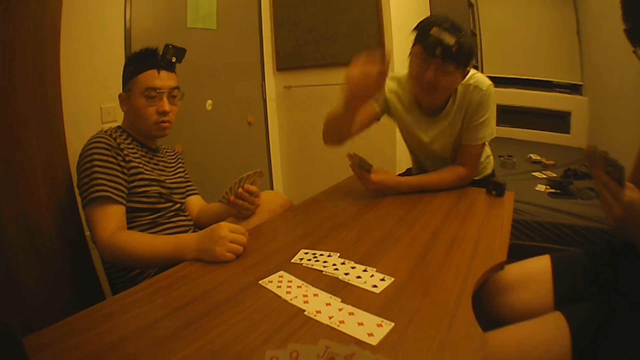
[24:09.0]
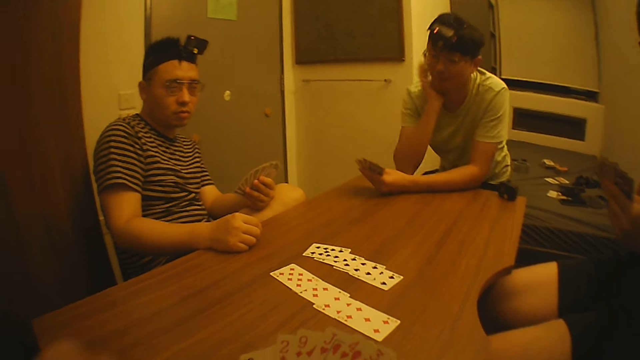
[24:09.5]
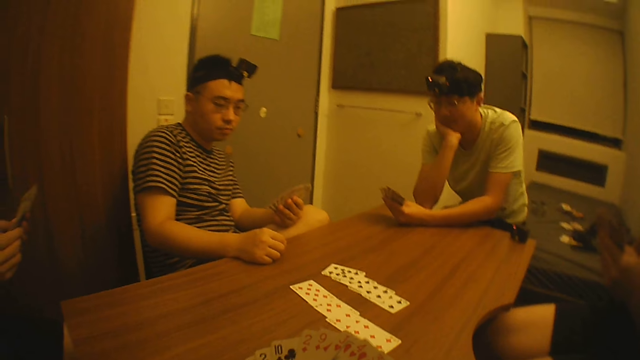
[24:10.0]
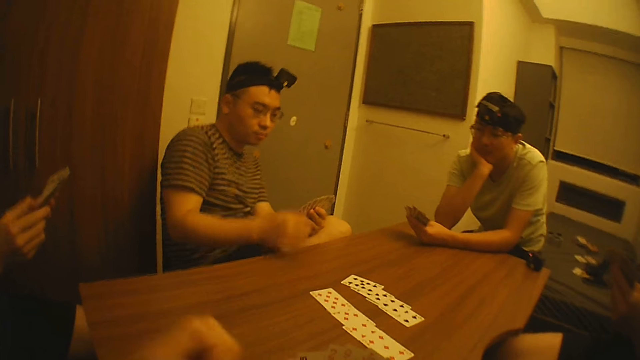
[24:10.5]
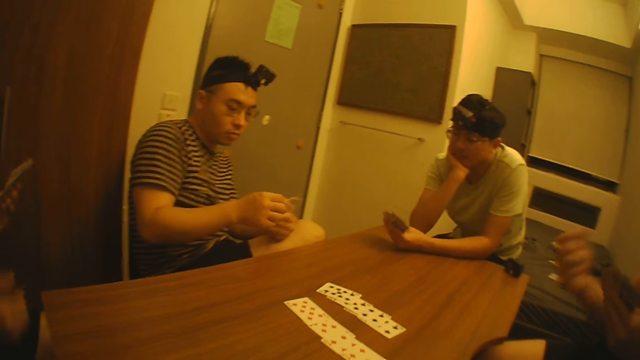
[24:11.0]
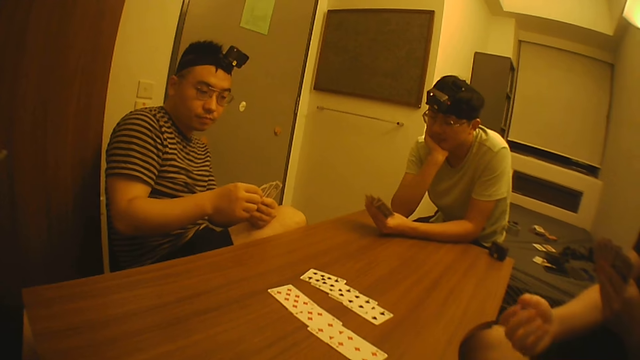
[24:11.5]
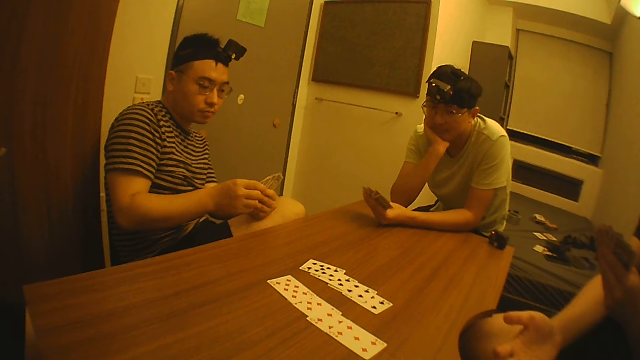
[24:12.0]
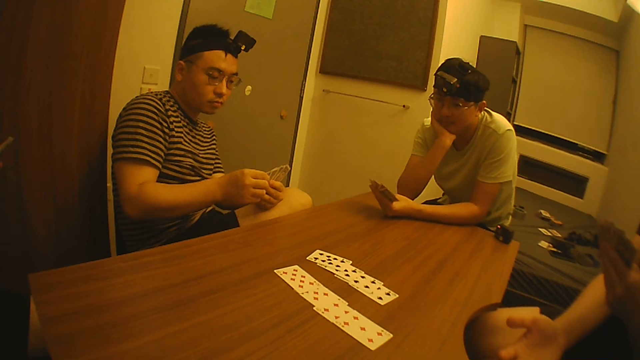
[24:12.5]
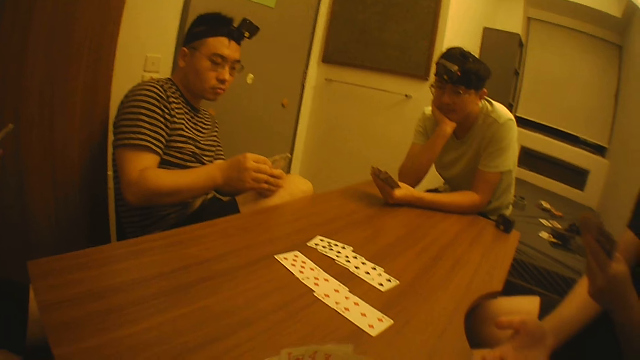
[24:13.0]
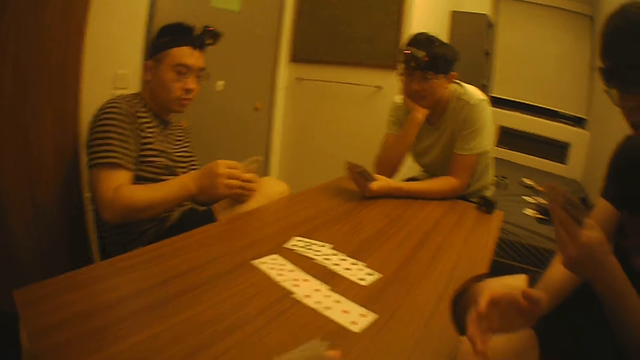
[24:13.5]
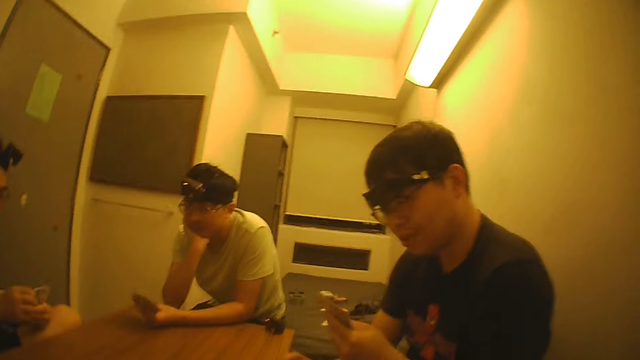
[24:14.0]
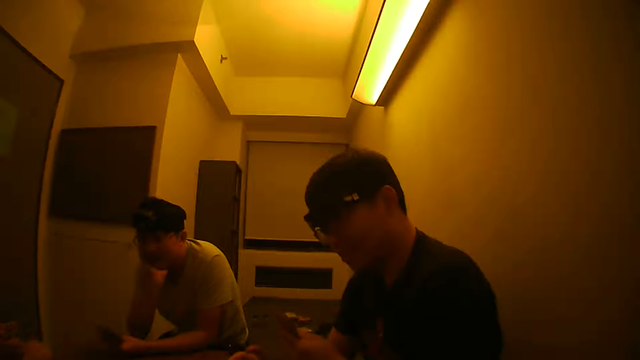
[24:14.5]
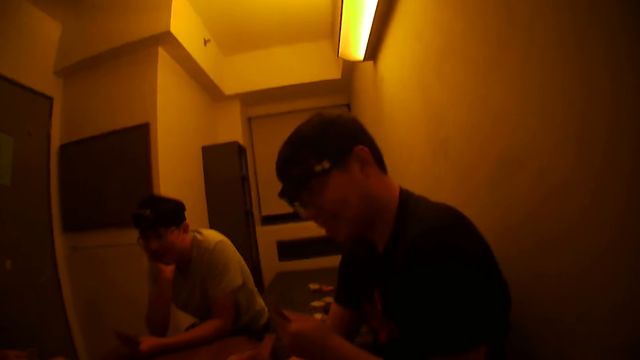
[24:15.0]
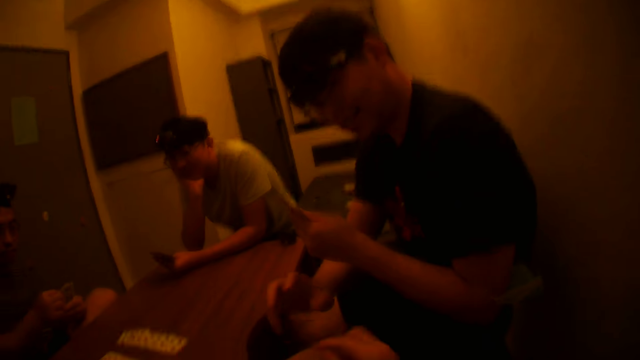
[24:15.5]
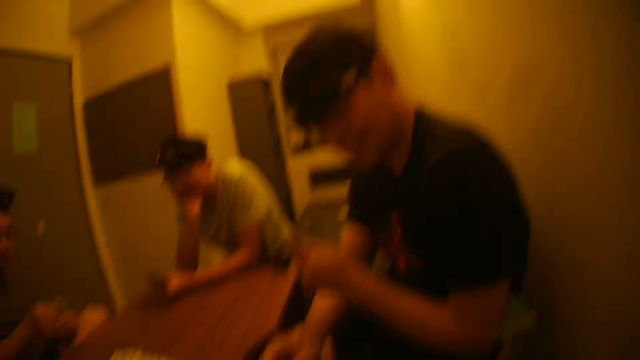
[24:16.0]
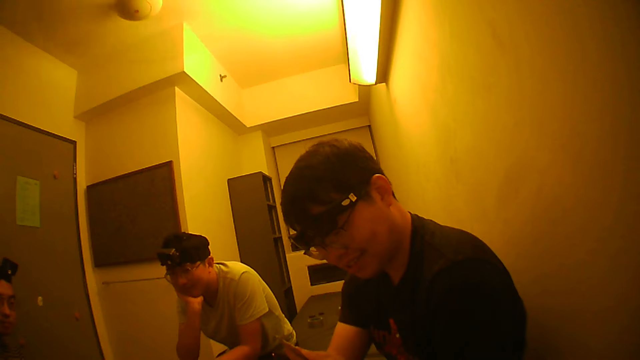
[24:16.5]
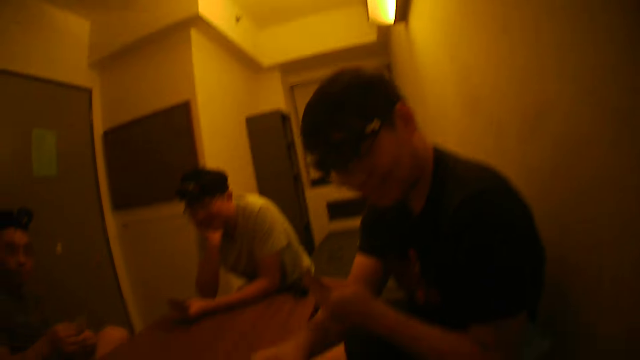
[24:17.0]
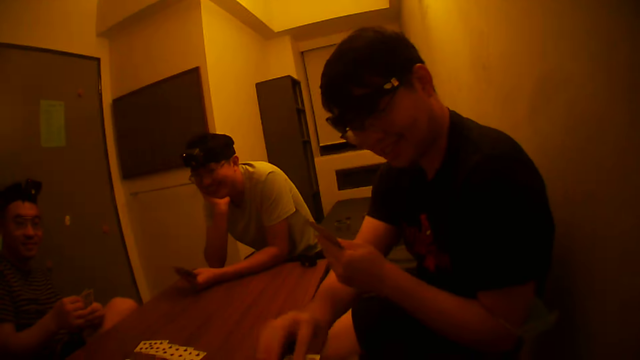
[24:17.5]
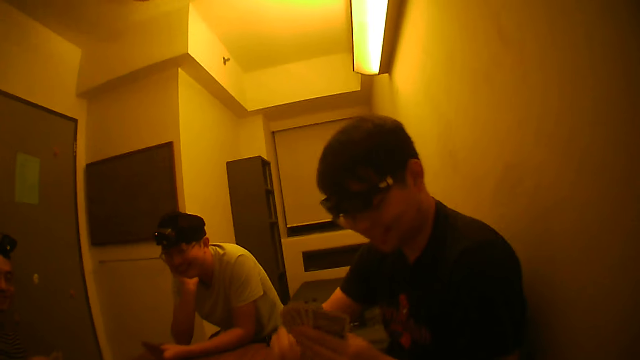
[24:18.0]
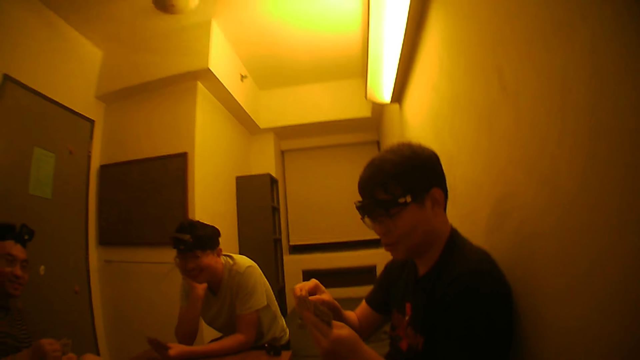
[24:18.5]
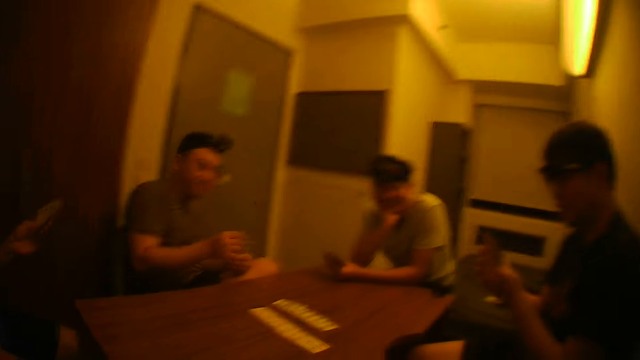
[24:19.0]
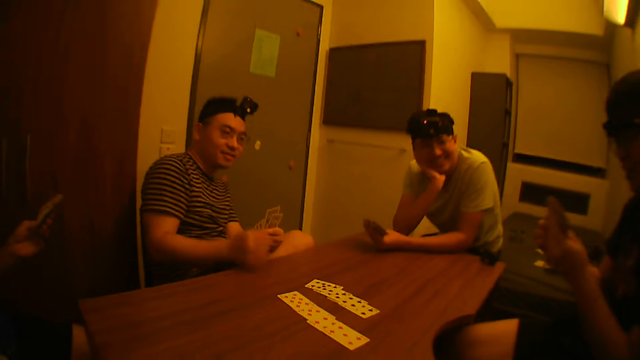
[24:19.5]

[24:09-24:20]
A man holds his jaw. A man touches the cards in his left hand with his right hand. Another man takes a card from the camera wearer with his right hand and passes the card from his right hand to his left hand.

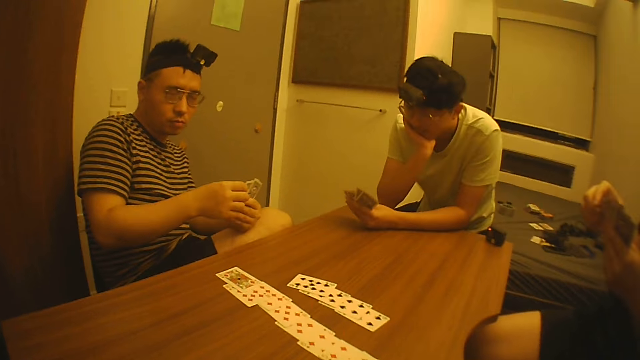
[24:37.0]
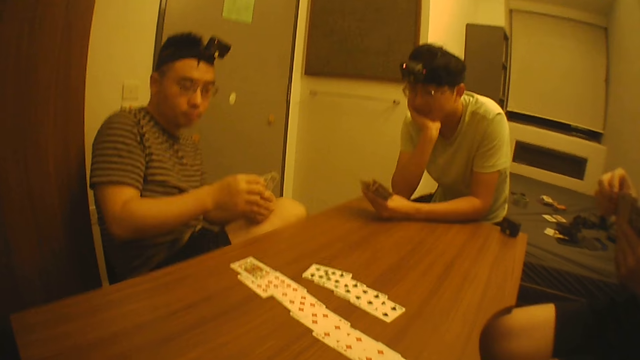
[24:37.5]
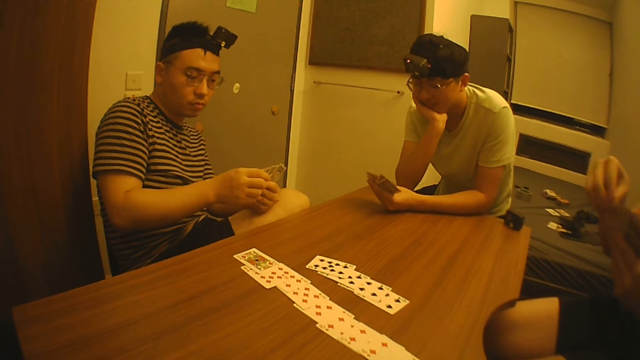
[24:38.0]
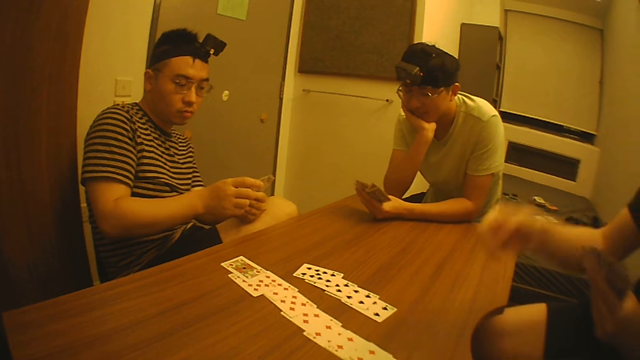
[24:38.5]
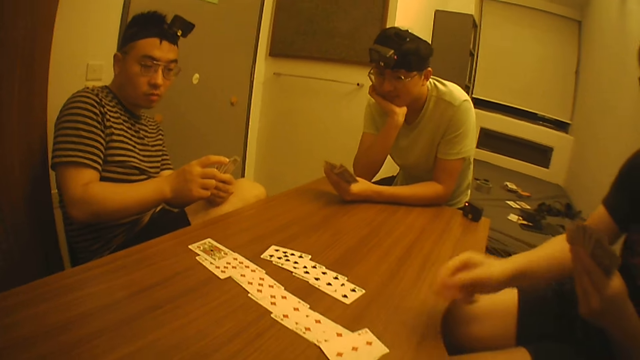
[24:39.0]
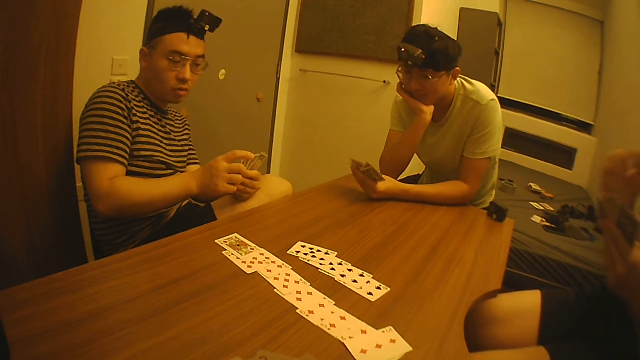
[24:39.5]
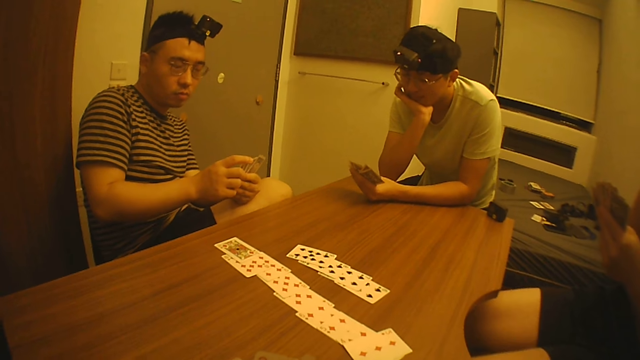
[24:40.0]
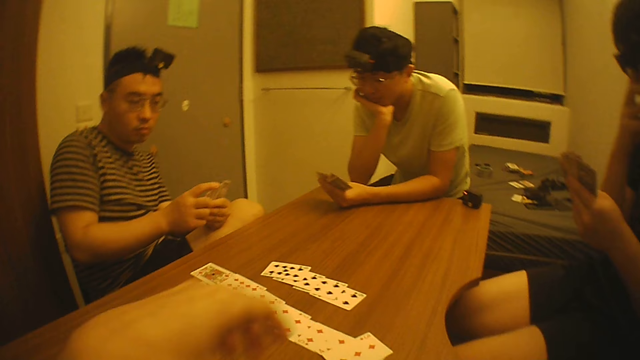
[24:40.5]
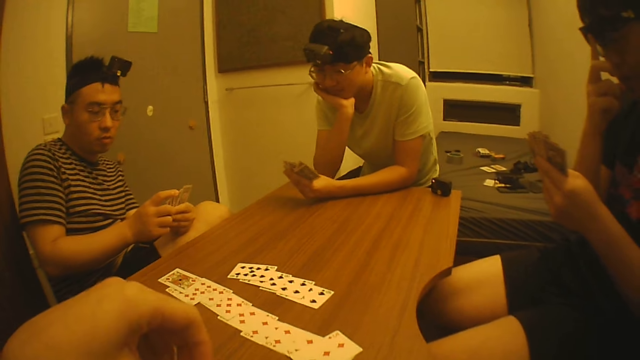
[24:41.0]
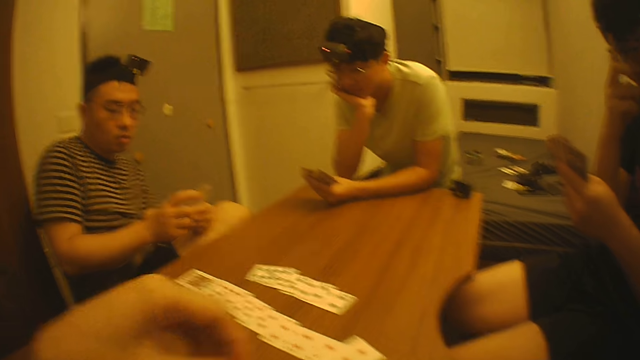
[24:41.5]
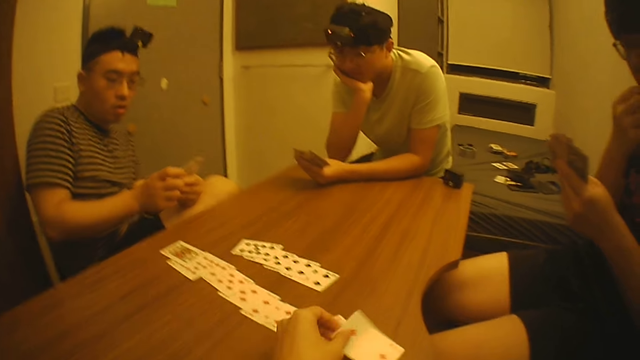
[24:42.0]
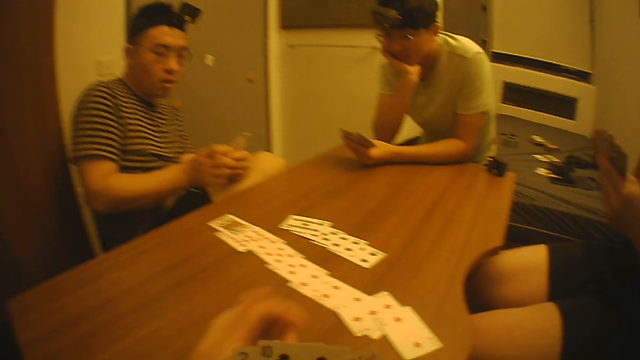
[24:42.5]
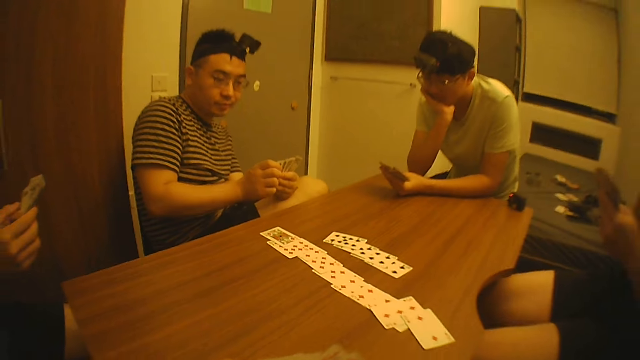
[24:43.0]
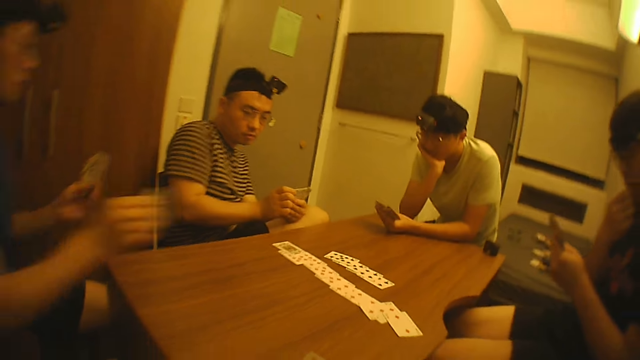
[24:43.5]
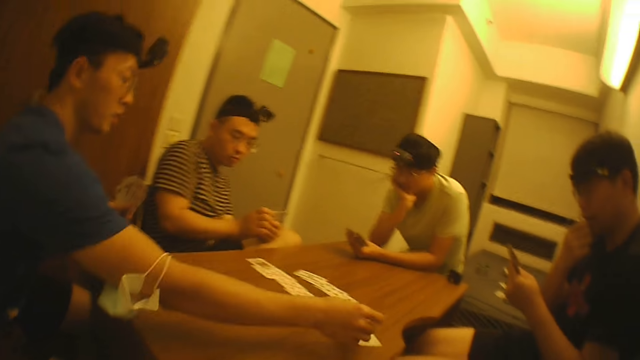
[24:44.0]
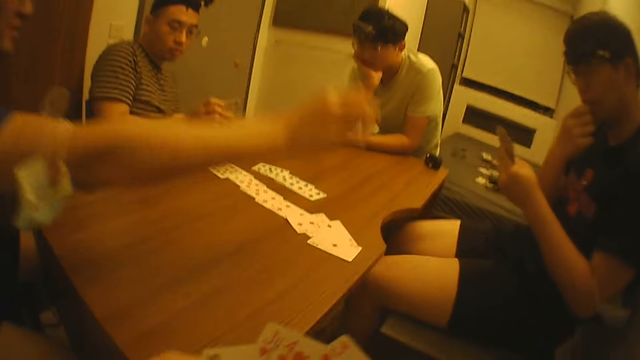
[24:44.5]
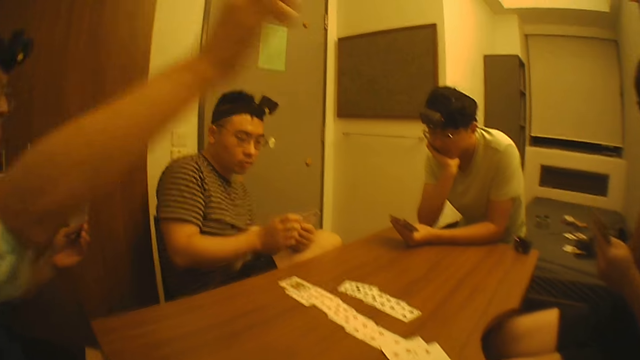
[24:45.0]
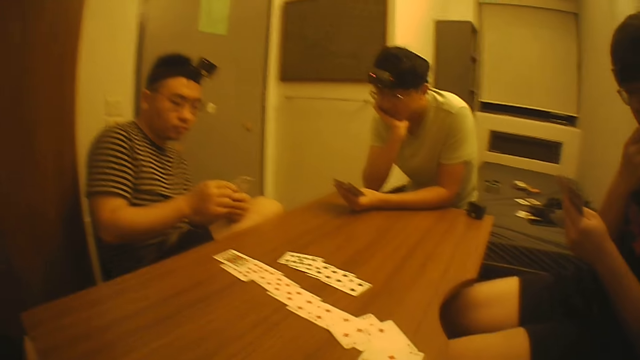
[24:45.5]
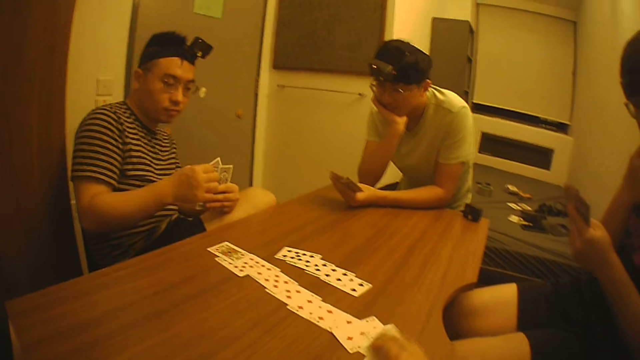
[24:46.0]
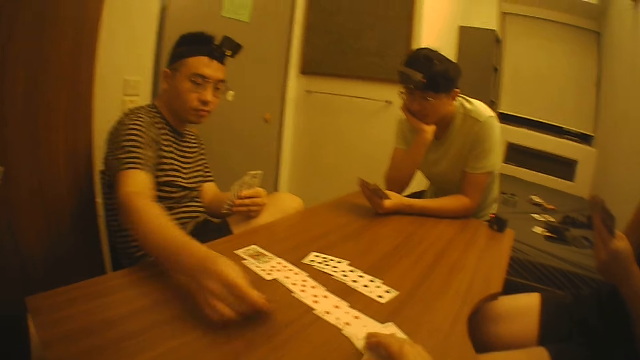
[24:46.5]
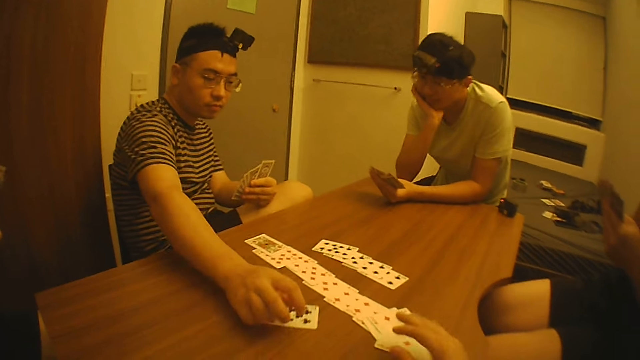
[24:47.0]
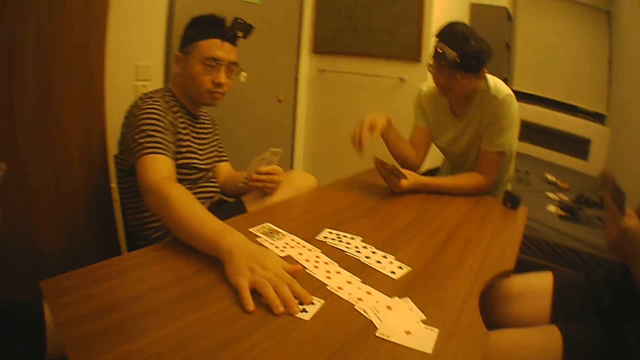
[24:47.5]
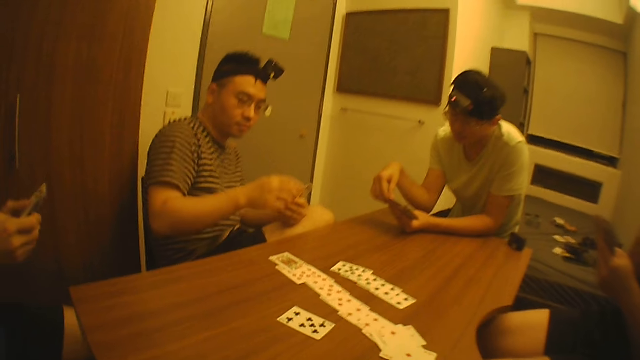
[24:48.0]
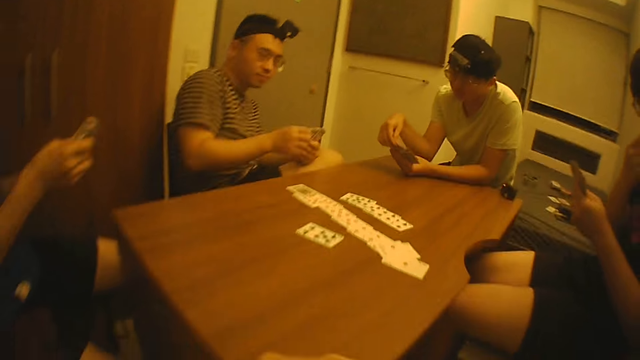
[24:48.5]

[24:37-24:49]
A man picks a card from his left hand with his right hand, places the card on the table with his right hand, and adjusts the pair of glasses on his face with his right hand. The camera wearer picks a card from his right hand with his left hand. He places the card on the table with his left hand. He adjusts the card in his right hand with his left hand. Another man picks a card from his left hand with his right hand and places the card on the table with his right hand. A third man picks a card from his left hand with his right hand. The camera wearer adjusts some cards on the table with his right hand. The third man places the card on the table with his right hand. The second man adjusts the cards in his left hand with his right hand.
